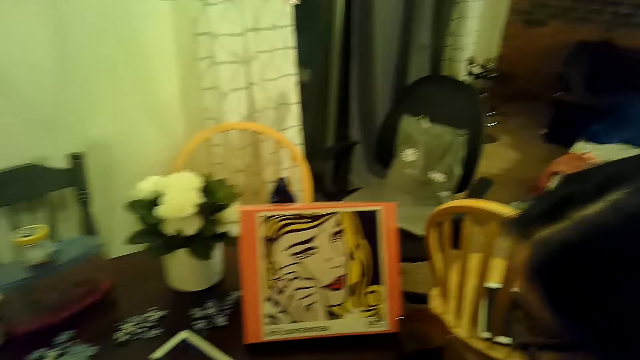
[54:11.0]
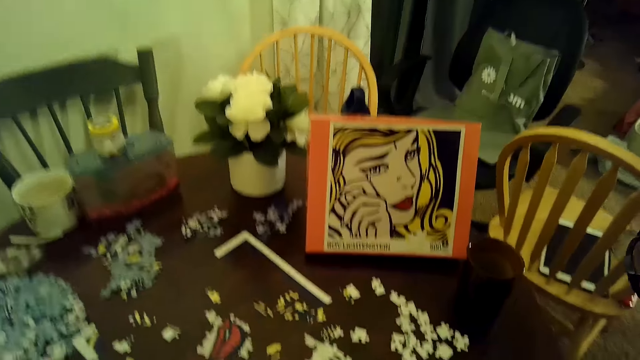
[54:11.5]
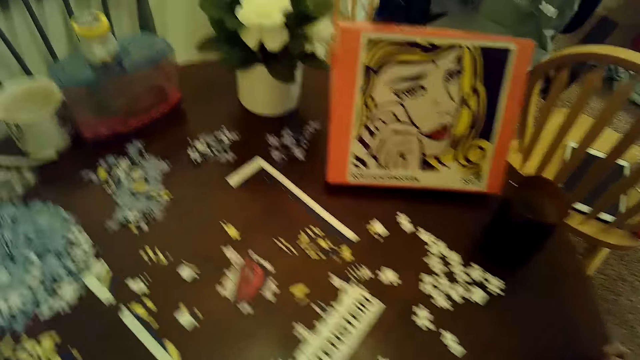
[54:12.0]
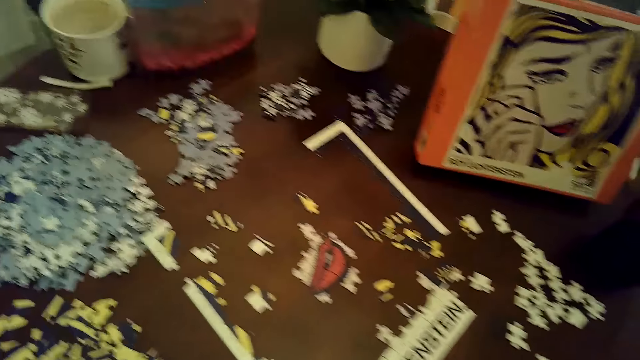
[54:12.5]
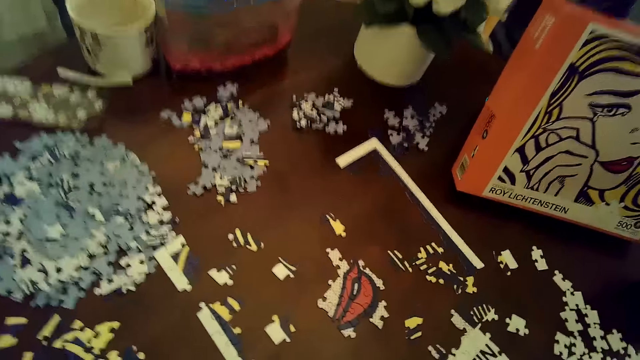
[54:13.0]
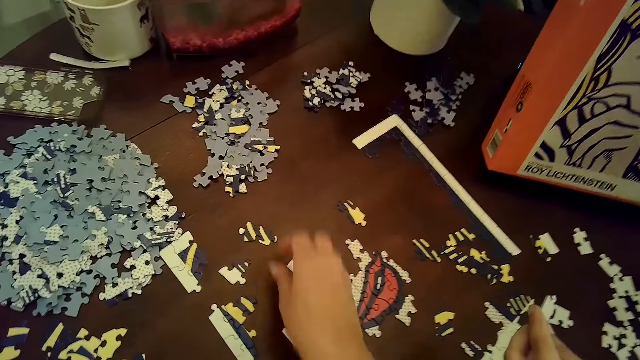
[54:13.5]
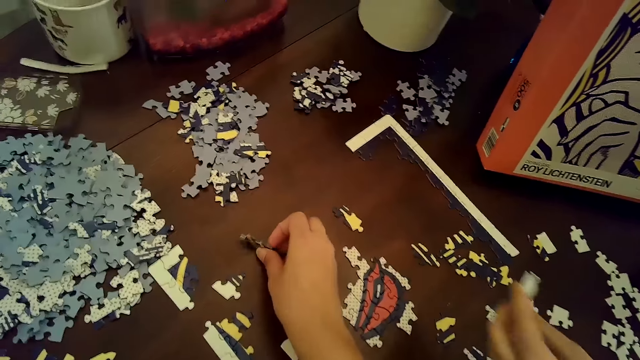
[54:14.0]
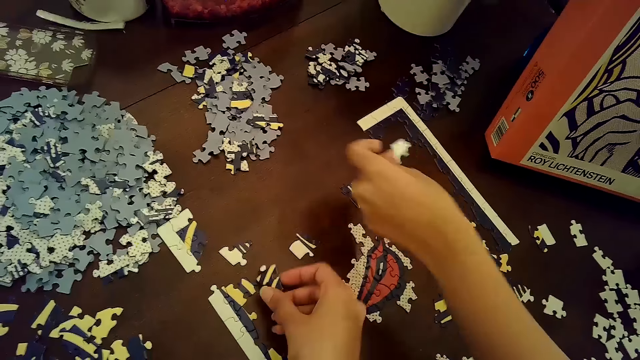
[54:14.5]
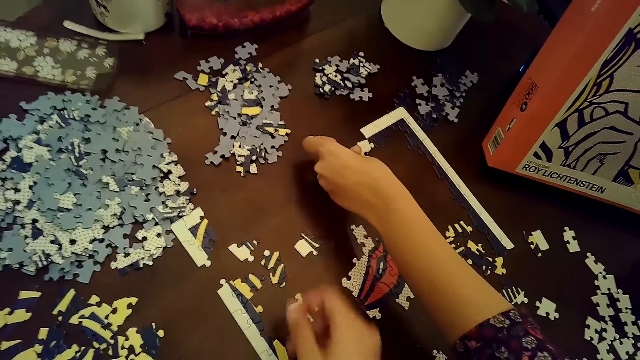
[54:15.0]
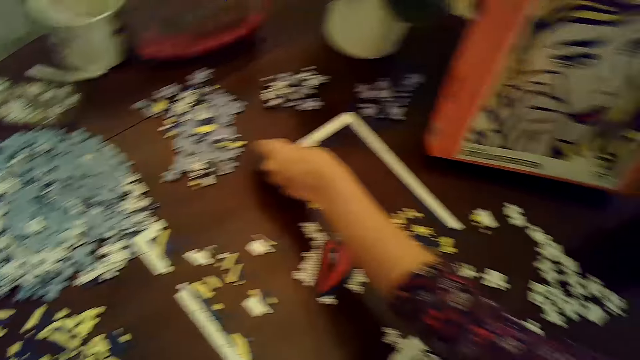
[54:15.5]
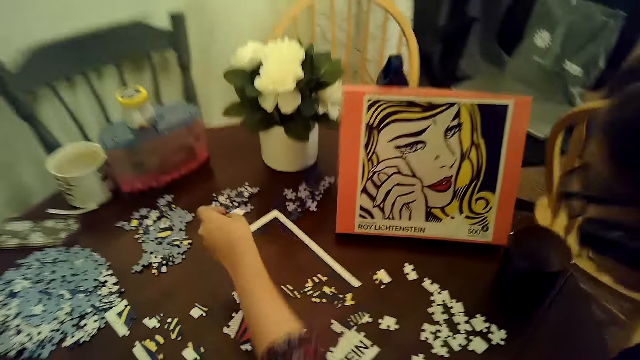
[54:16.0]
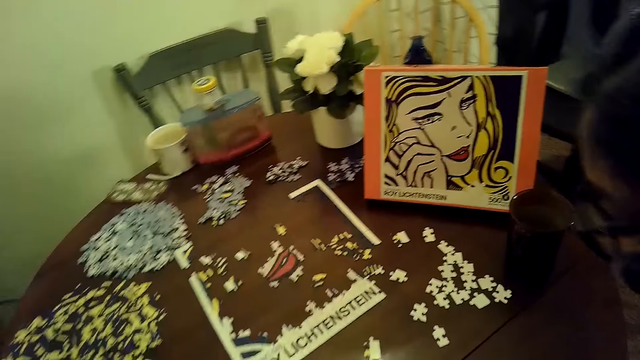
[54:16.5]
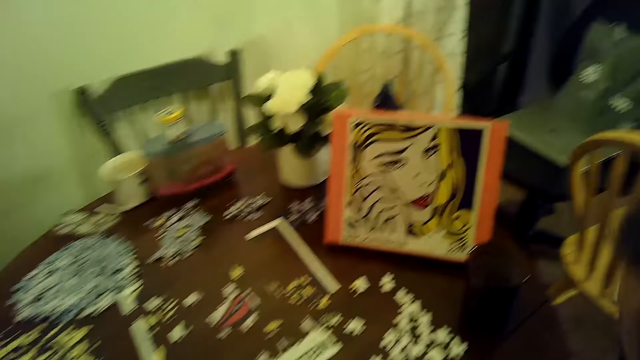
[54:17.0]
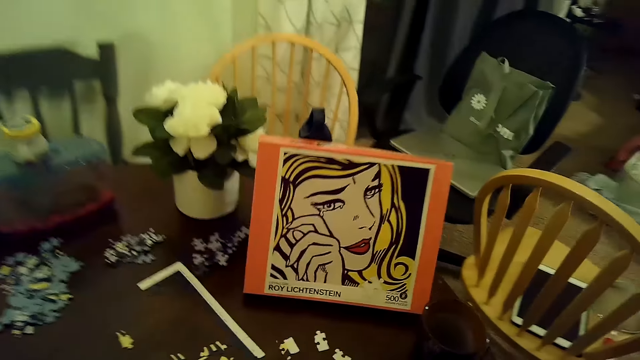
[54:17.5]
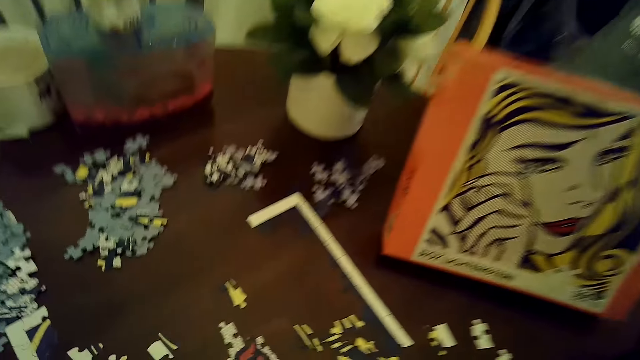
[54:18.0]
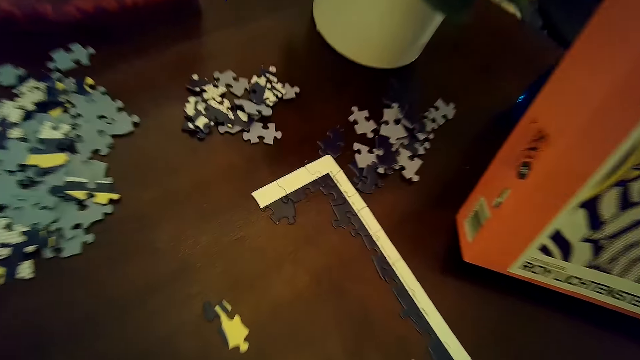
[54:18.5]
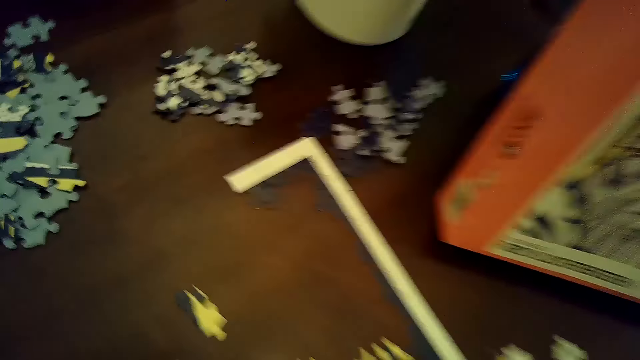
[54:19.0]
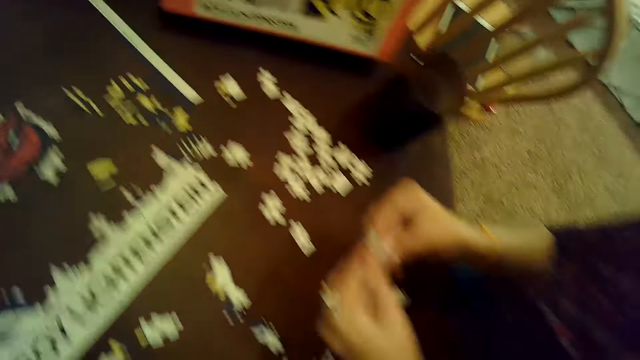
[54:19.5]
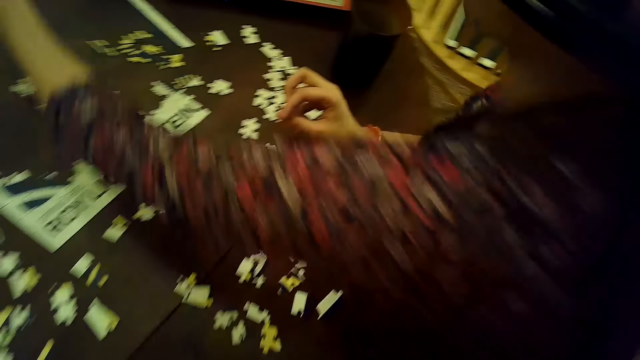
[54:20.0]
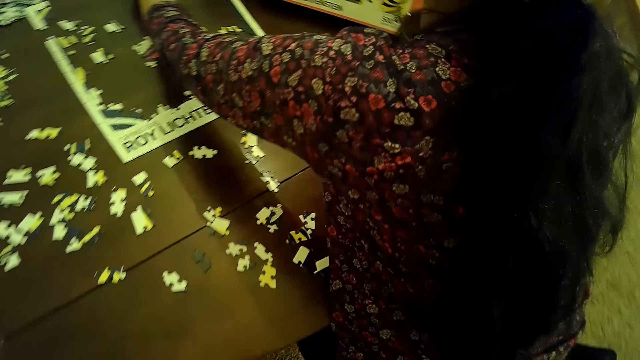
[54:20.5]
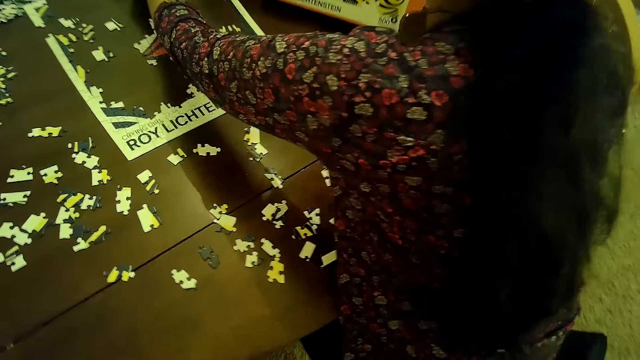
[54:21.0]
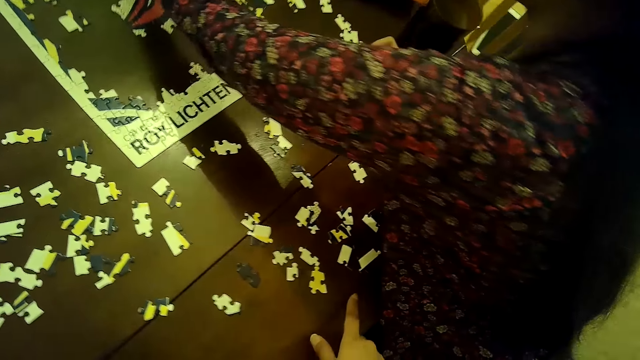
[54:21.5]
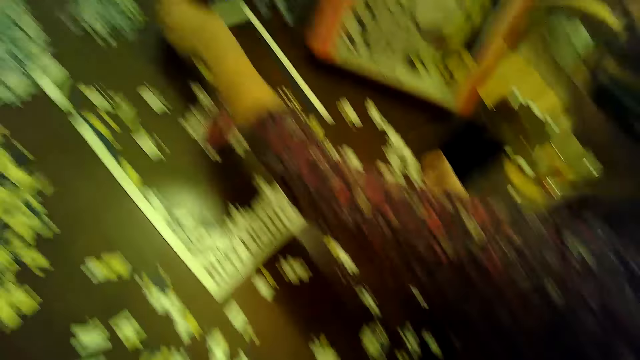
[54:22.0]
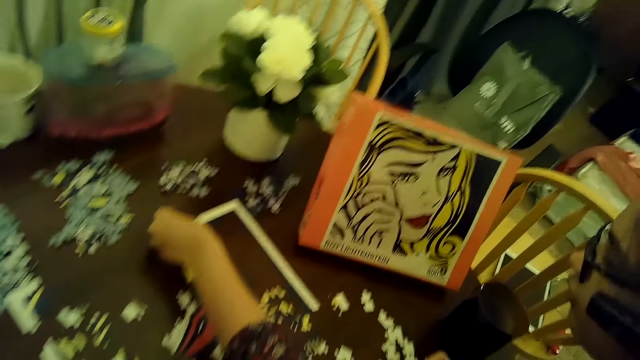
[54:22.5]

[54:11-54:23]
The woman holds a puzzle piece with her left hand. The camera wearer picks a puzzle piece from the table with her right hand. She places the puzzle piece on the table with her right hand. The woman places the puzzle piece on the table with her left hand, picks the puzzle piece from the table with her left hand, and holds the puzzle piece with both hands. The woman places the puzzle piece on the table with her left hand.

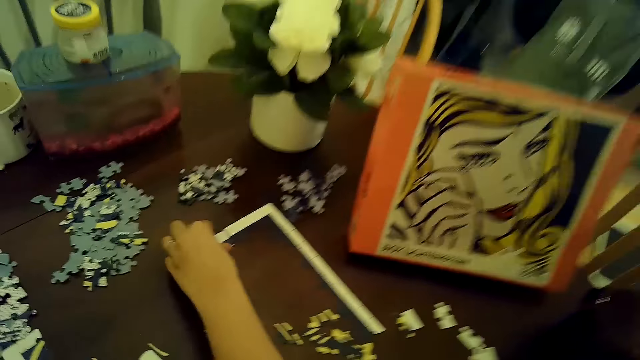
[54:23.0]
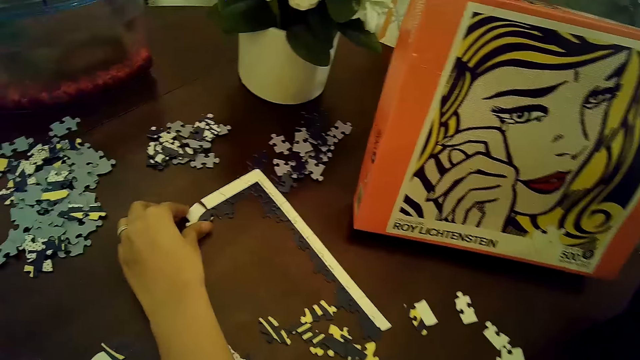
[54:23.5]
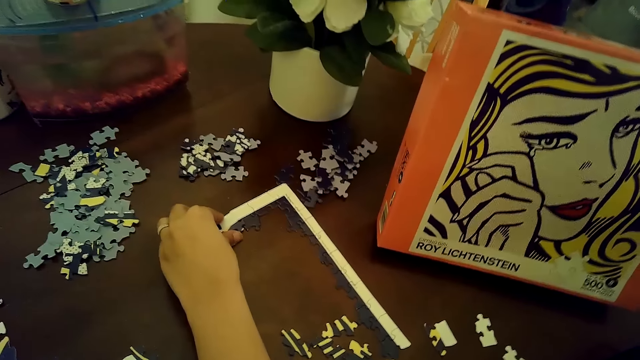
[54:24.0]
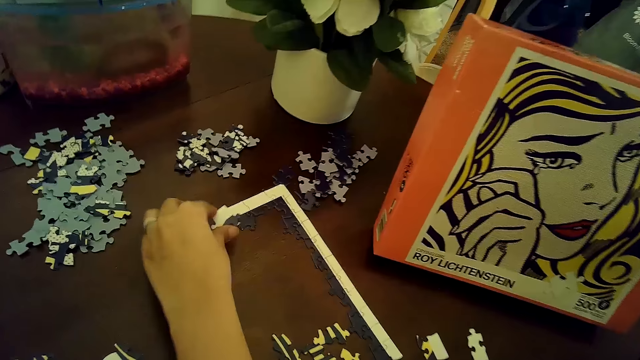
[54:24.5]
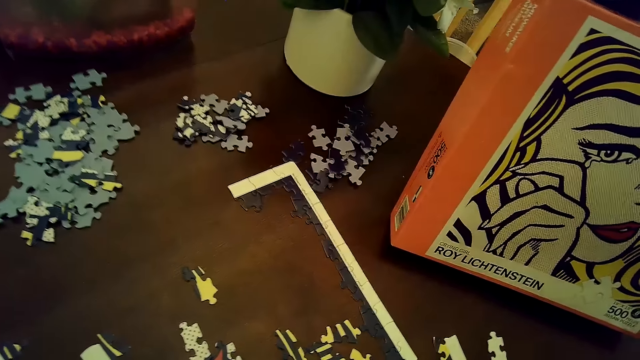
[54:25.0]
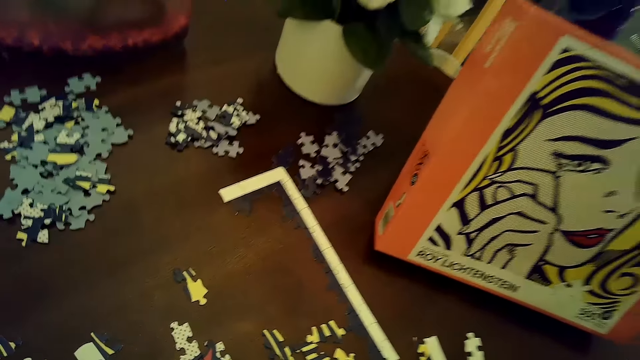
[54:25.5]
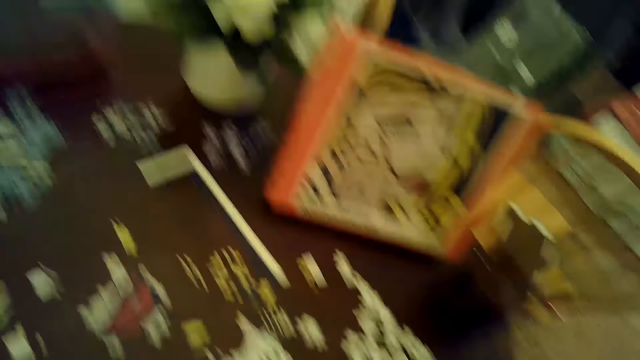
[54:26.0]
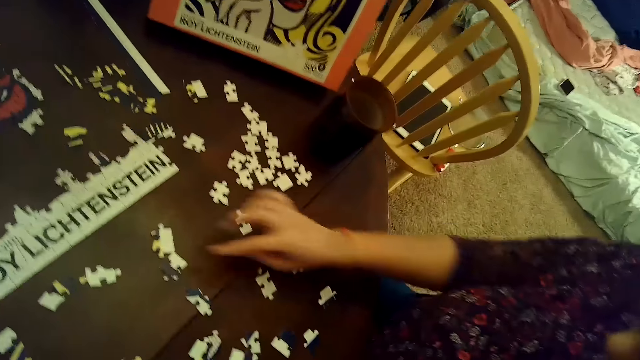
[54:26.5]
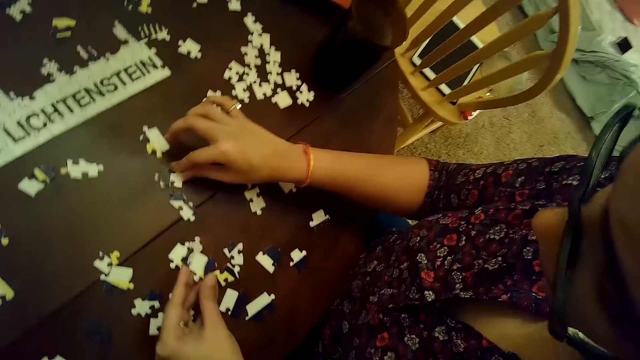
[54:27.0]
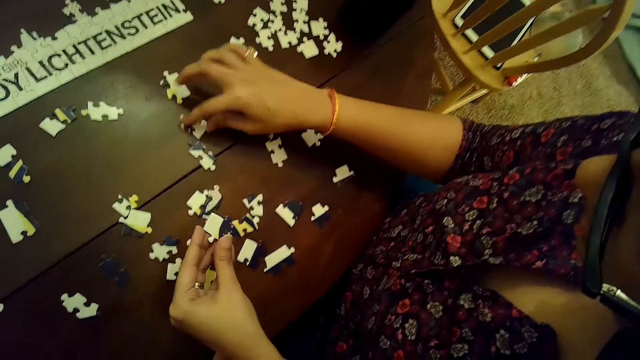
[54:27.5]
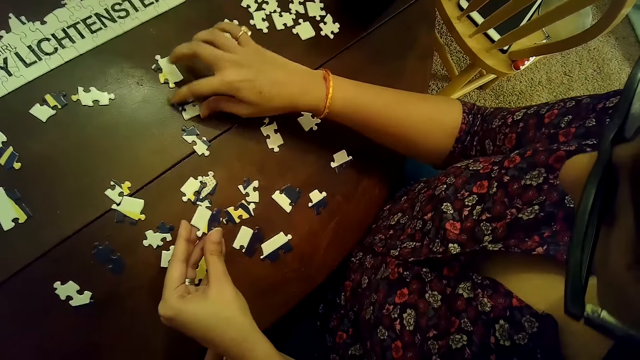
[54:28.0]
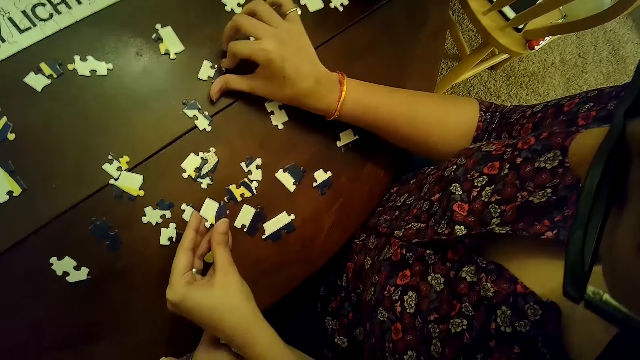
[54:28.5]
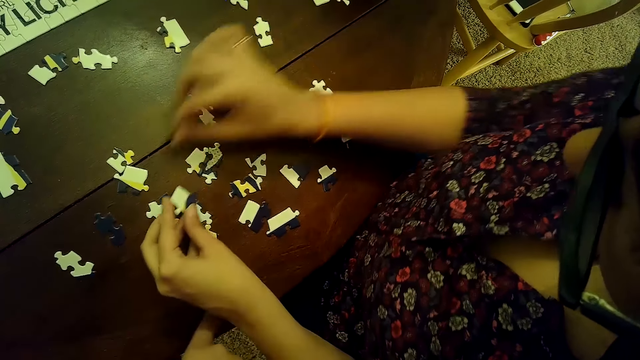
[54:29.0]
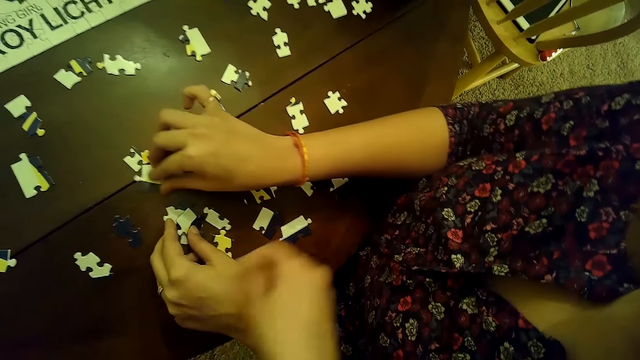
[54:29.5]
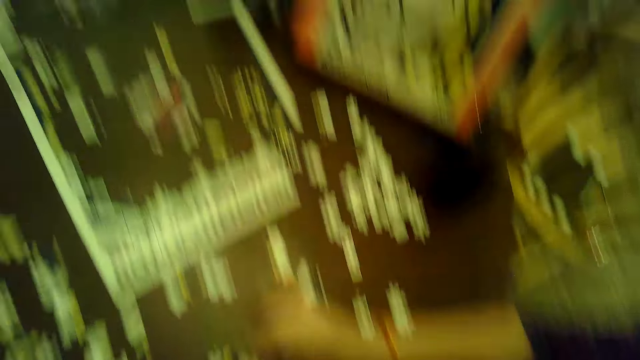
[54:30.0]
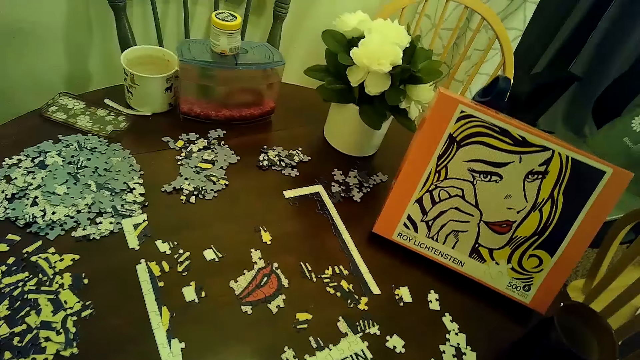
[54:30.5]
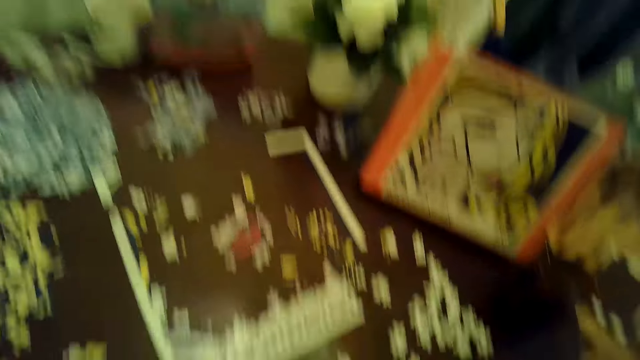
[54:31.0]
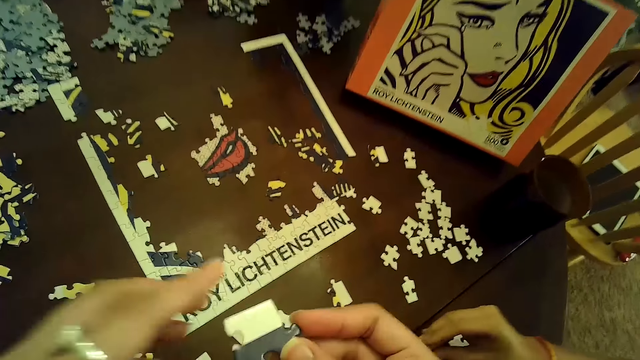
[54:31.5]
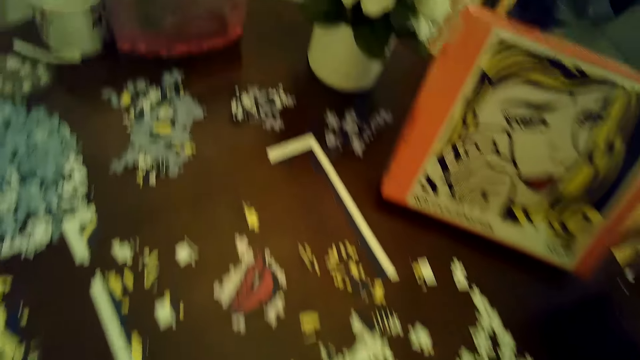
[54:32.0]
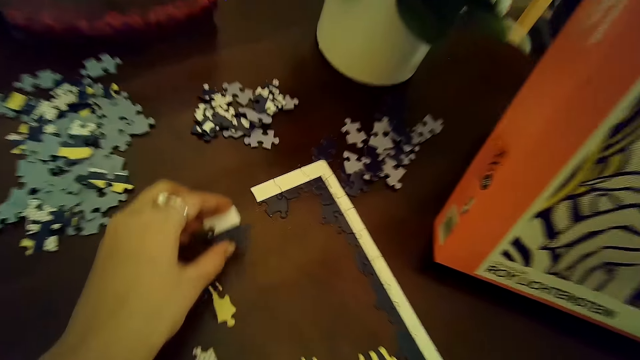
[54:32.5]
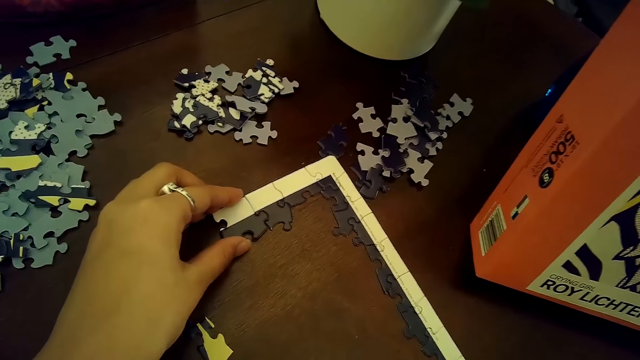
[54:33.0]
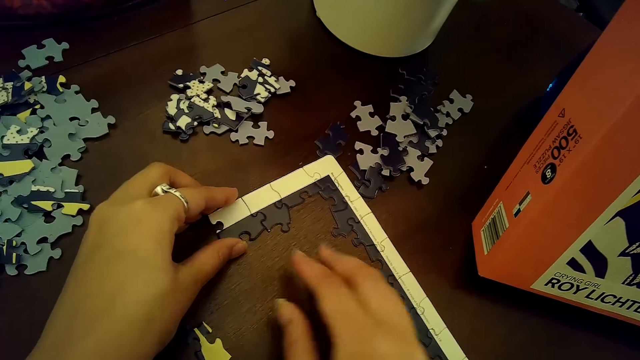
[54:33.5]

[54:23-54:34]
The woman places the puzzle piece on the puzzle with her left hand. The woman removes the puzzle piece from the puzzle with her left hand. The woman moves puzzle pieces with her right hand, holds the puzzle piece with her left hand, moves a puzzle piece with her right hand, and moves the puzzle piece with her right hand. The woman moves a puzzle piece from the table with her right hand and places the puzzle piece on the table with her left hand. The camera wearer picks a puzzle piece with her right hand. She holds the puzzle piece with both hands. She places the puzzle piece on the table with her left hand.
